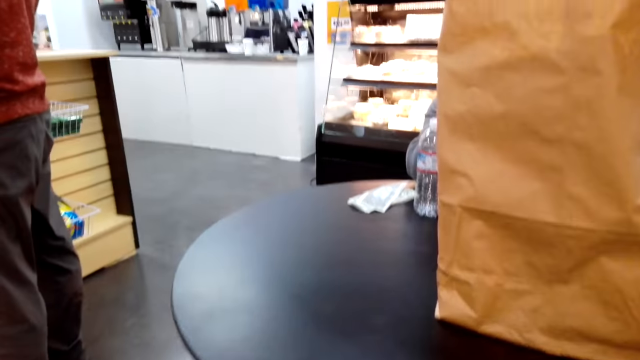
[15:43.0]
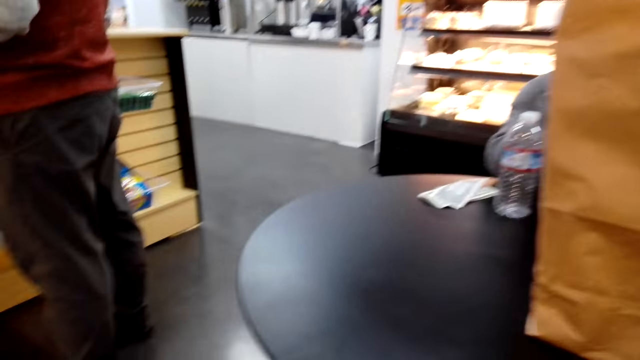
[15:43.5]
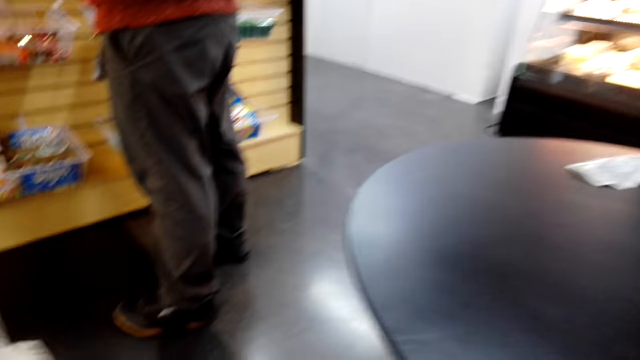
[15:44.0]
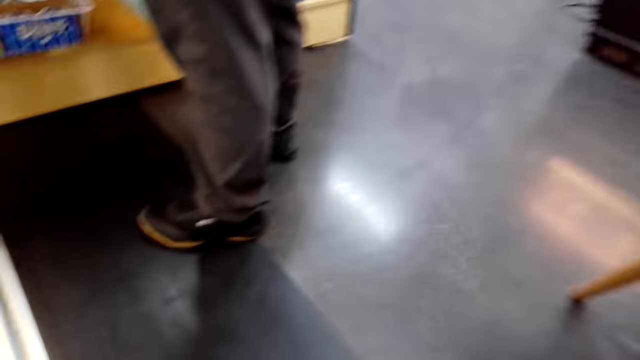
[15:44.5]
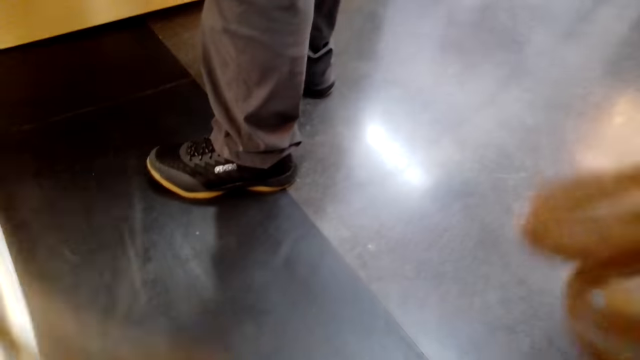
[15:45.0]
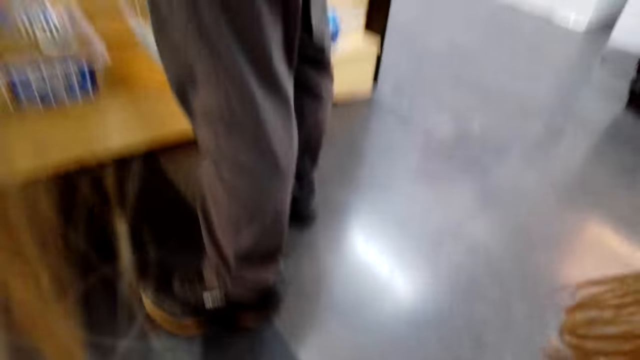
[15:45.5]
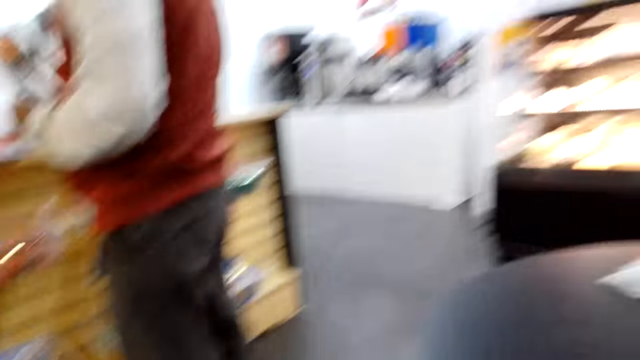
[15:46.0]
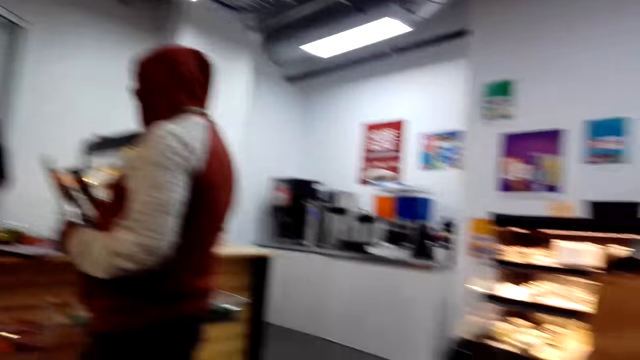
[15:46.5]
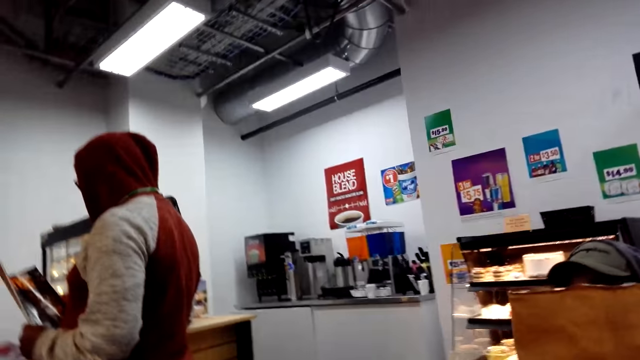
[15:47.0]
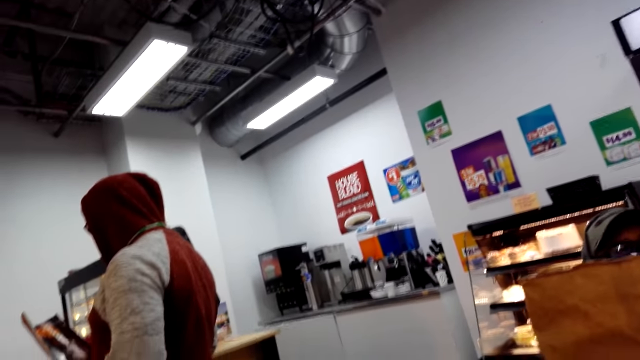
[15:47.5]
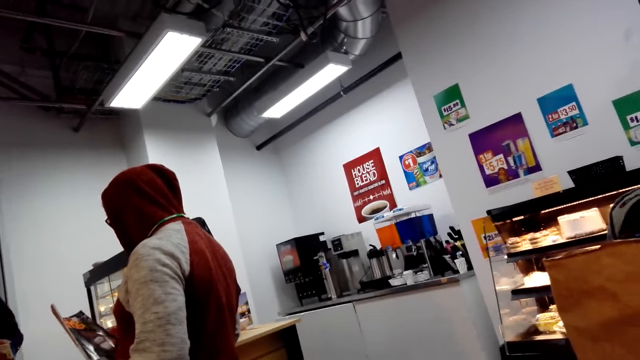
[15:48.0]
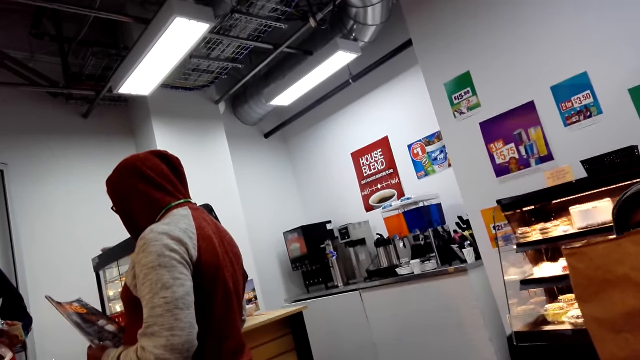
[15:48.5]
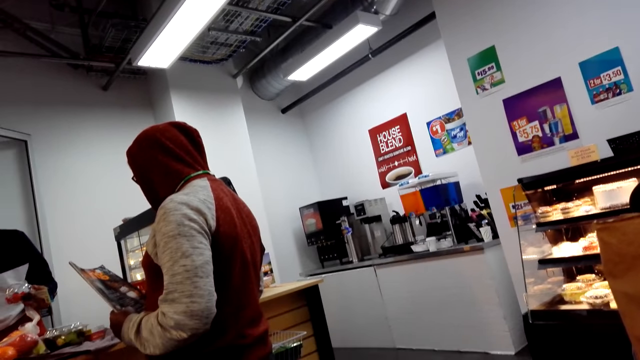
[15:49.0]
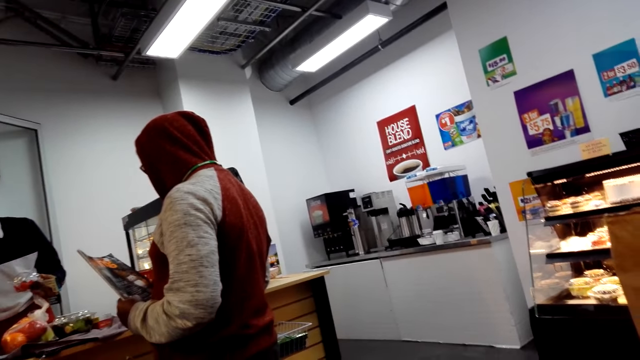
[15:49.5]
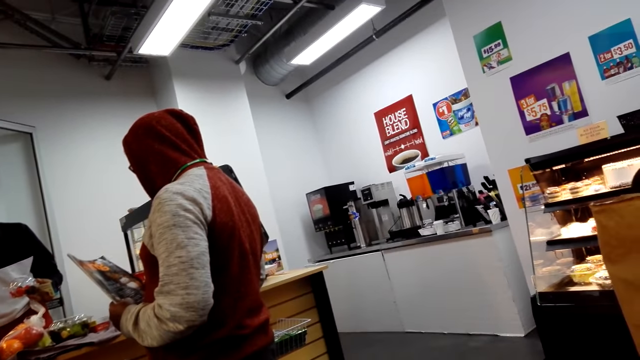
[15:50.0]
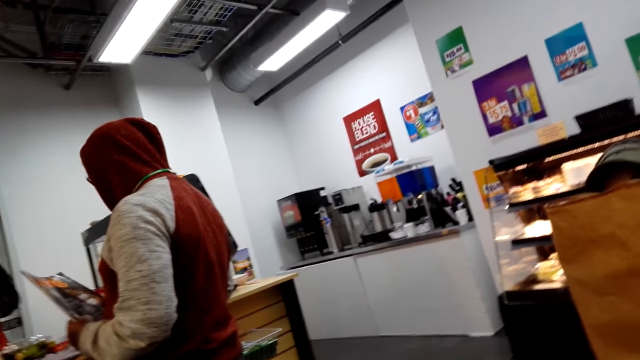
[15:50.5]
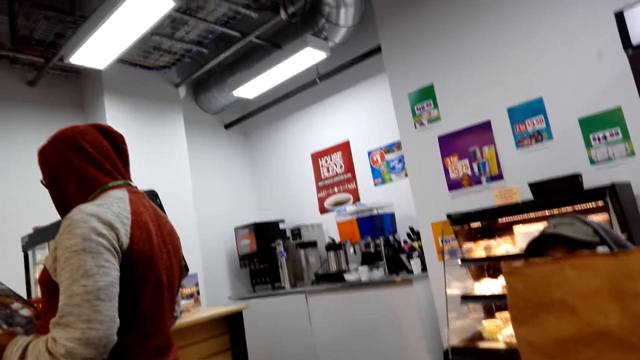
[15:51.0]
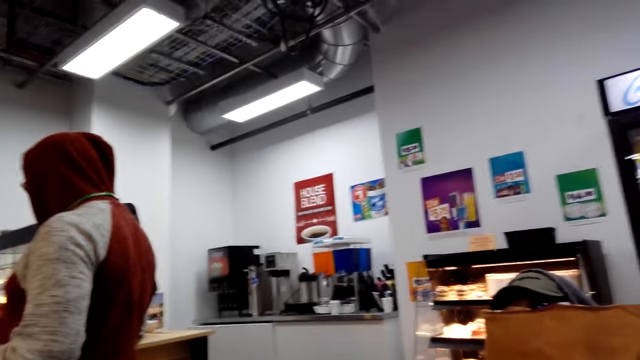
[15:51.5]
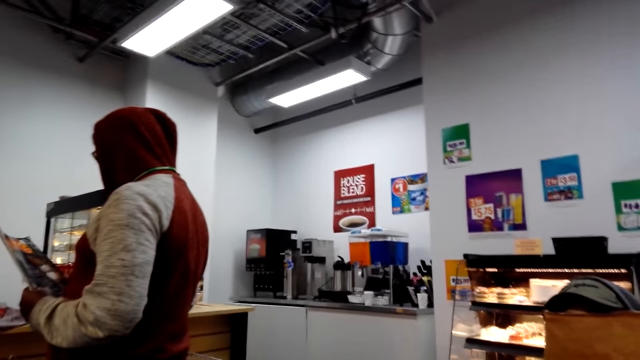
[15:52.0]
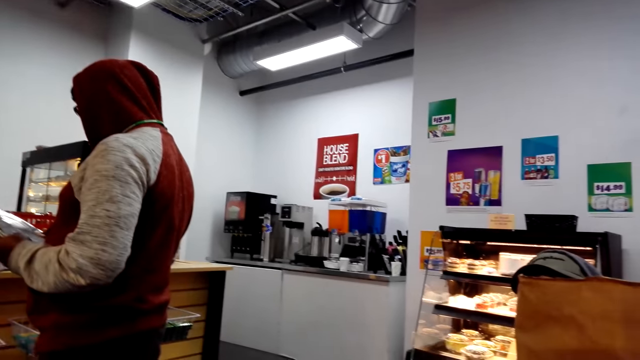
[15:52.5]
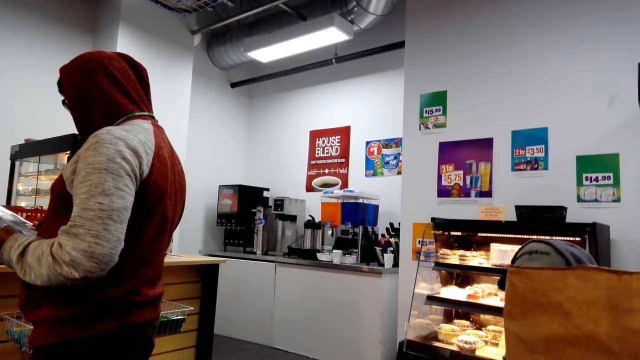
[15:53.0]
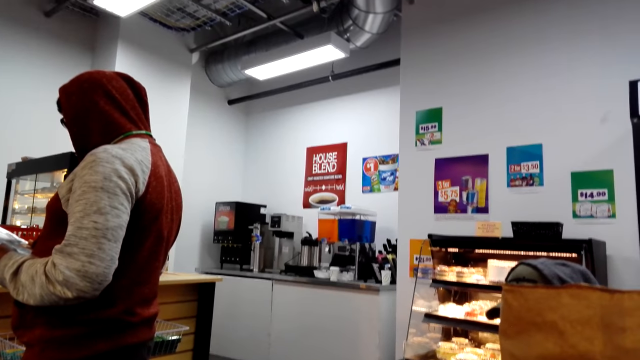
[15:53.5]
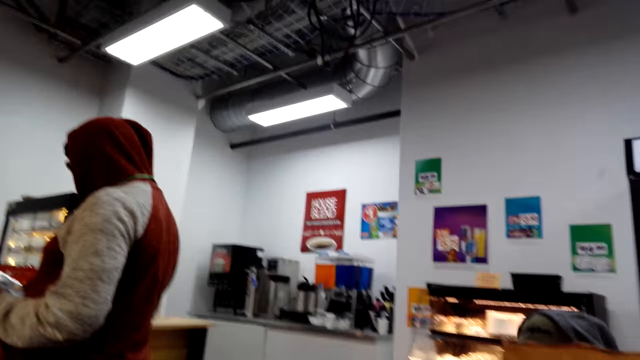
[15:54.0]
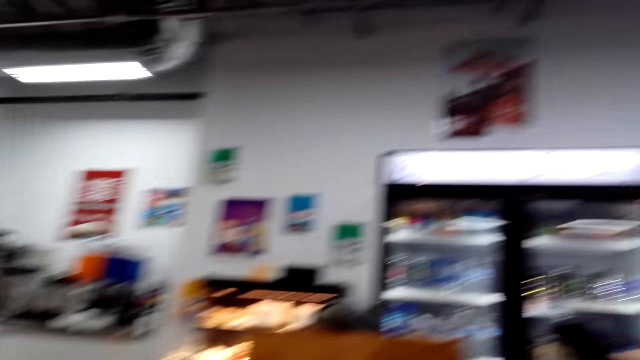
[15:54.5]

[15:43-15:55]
The camera wearer looks around.

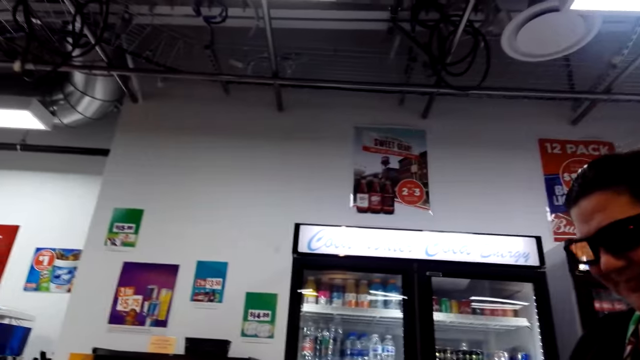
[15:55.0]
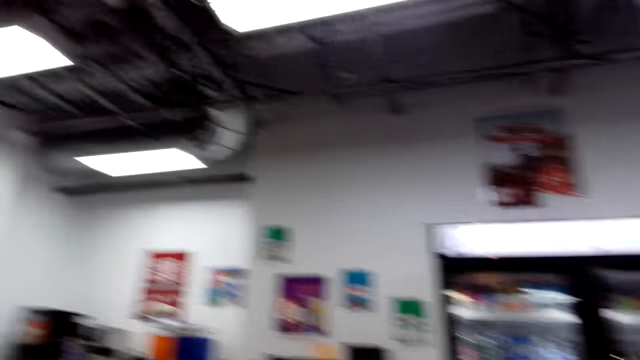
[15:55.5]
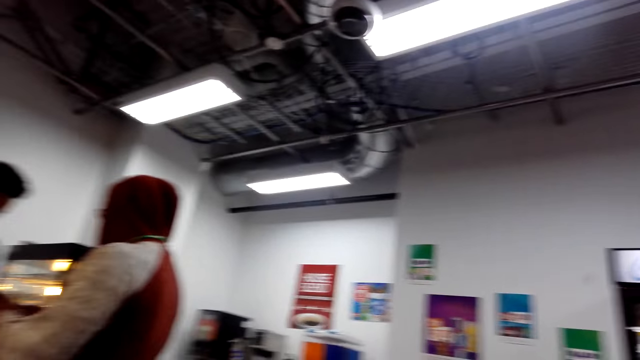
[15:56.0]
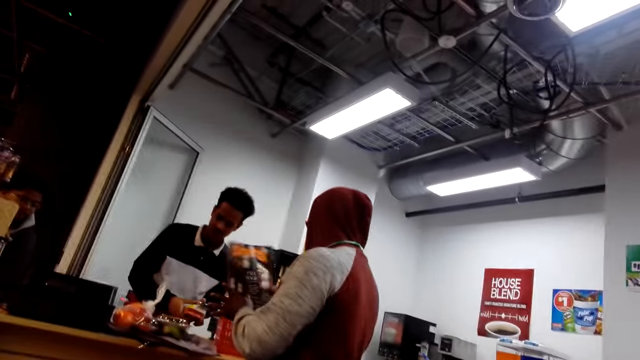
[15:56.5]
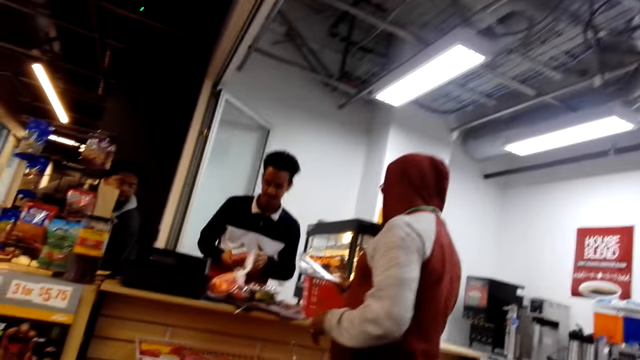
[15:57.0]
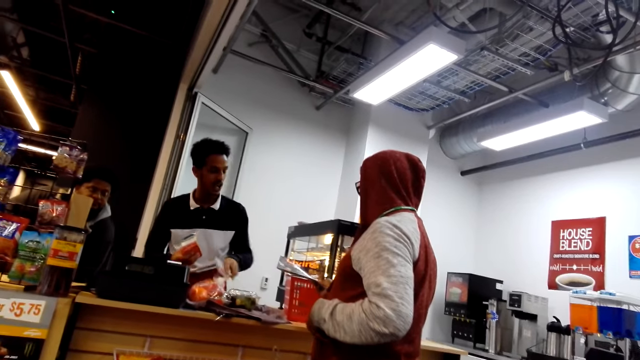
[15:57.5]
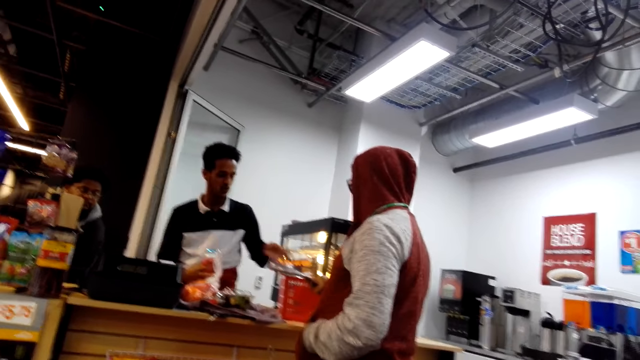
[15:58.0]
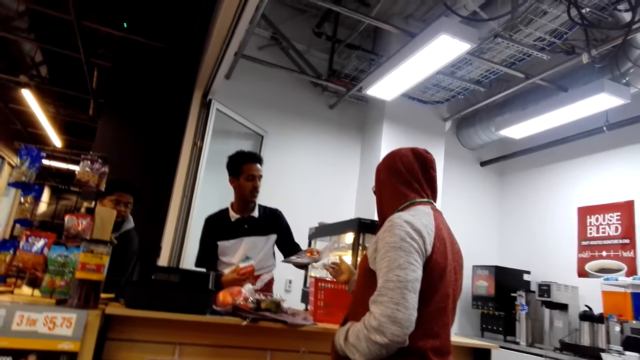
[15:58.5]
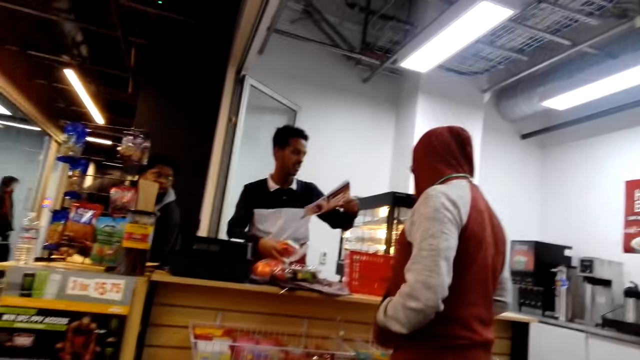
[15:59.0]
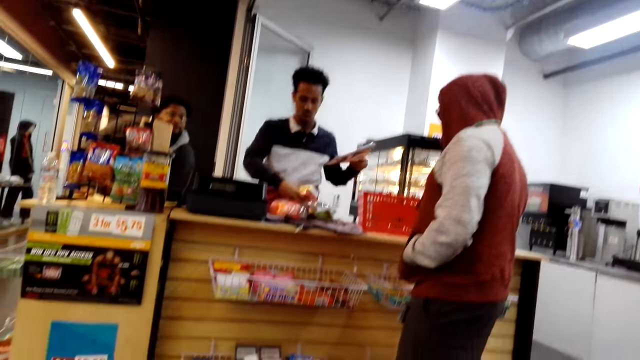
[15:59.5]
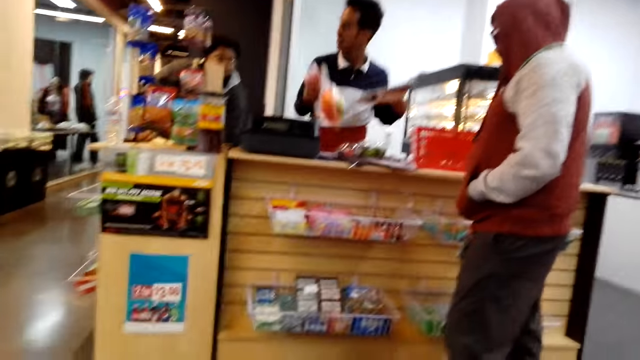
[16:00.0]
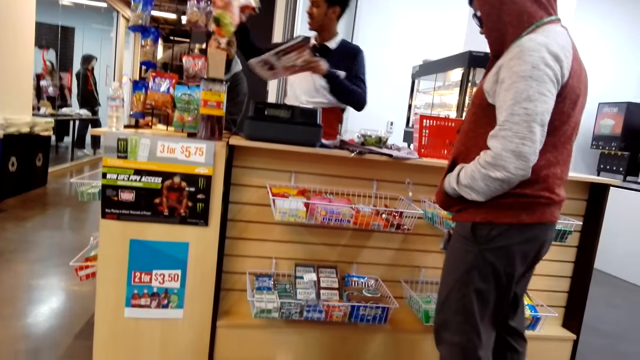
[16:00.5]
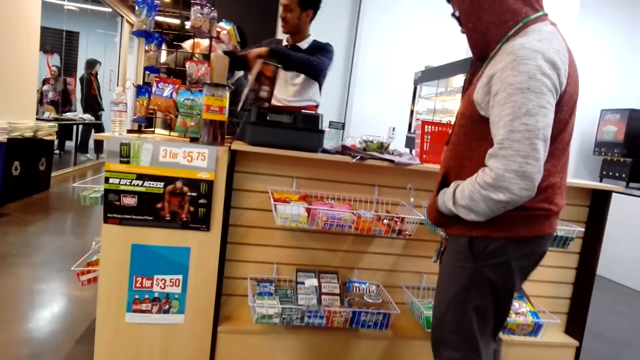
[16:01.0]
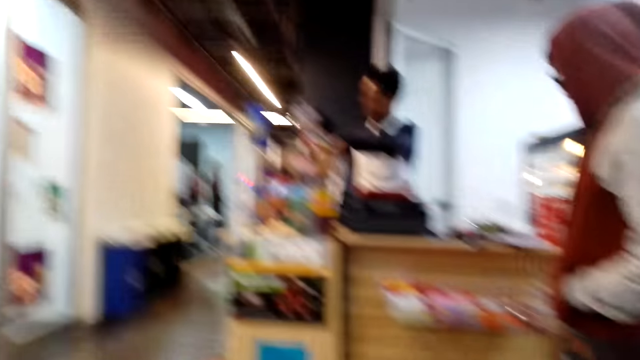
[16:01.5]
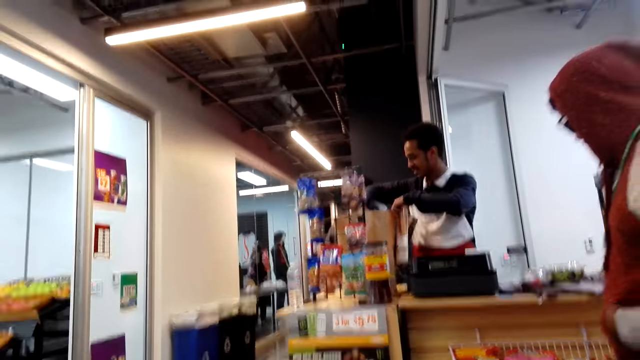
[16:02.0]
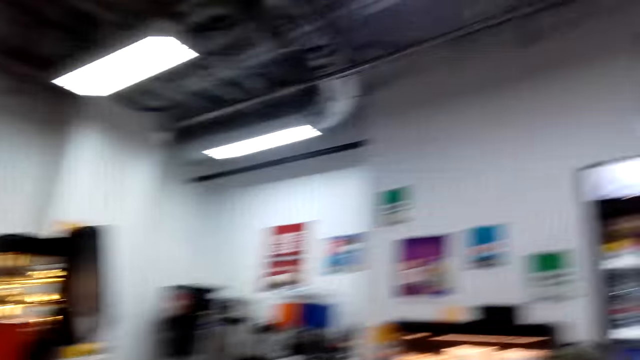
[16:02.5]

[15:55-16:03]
A man picks up a magazine from another man. The first man puts something in a khaki bag.
